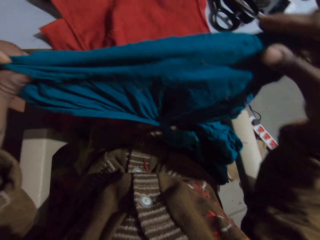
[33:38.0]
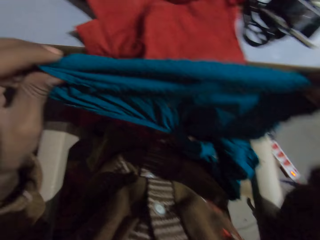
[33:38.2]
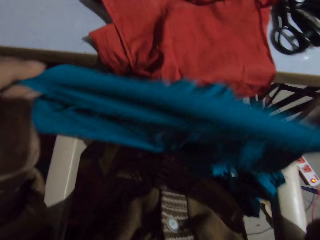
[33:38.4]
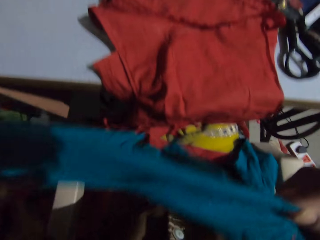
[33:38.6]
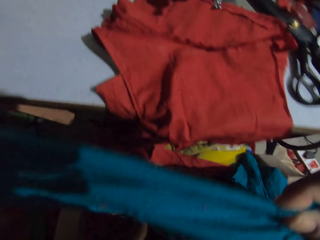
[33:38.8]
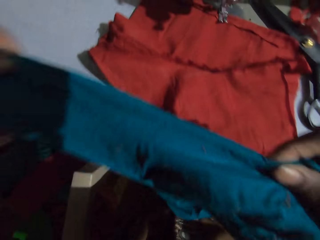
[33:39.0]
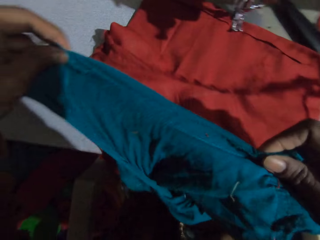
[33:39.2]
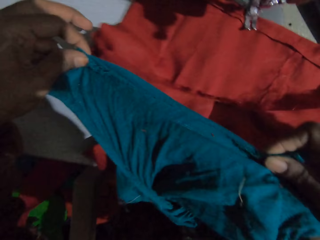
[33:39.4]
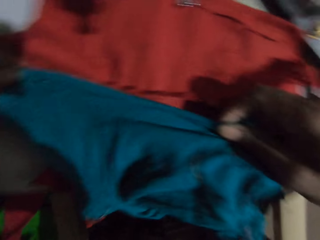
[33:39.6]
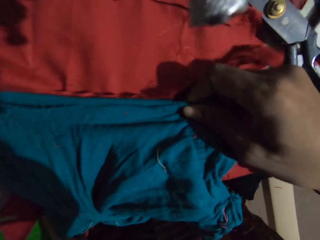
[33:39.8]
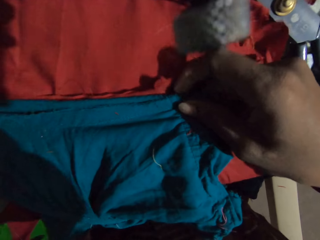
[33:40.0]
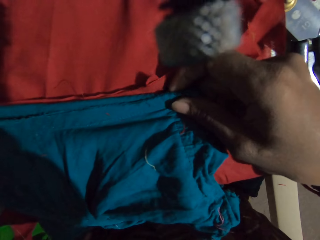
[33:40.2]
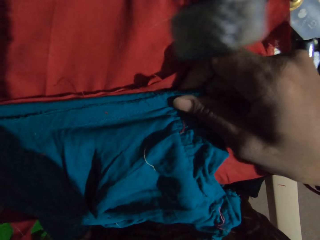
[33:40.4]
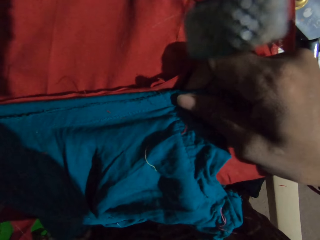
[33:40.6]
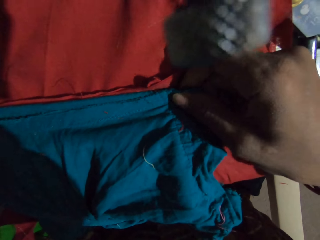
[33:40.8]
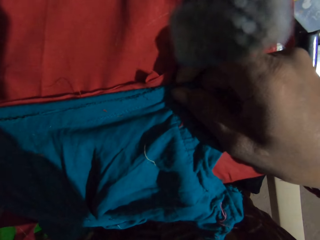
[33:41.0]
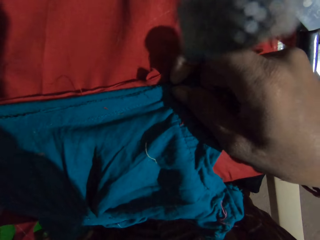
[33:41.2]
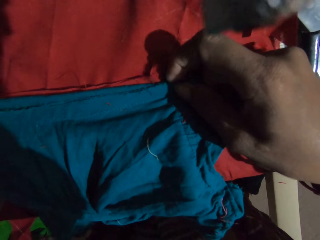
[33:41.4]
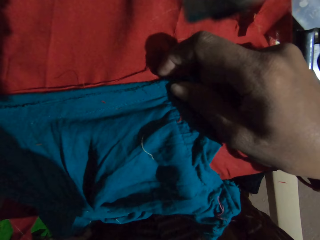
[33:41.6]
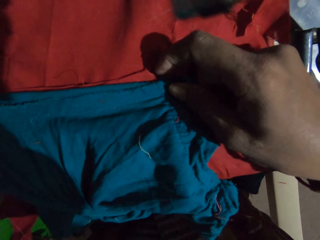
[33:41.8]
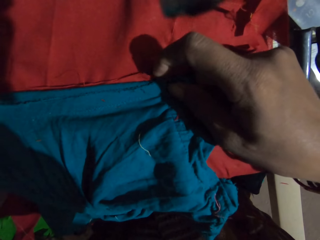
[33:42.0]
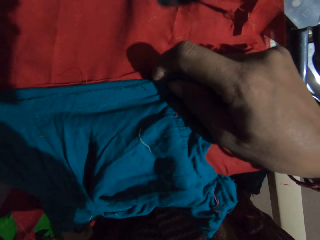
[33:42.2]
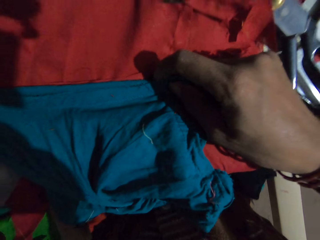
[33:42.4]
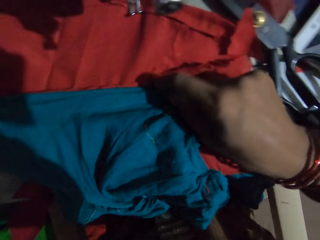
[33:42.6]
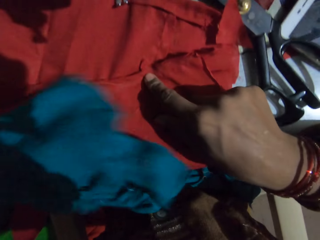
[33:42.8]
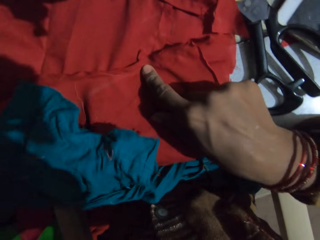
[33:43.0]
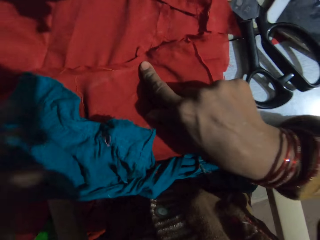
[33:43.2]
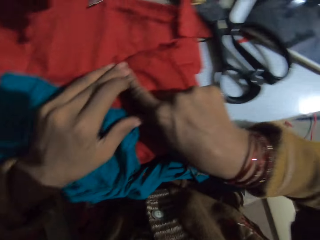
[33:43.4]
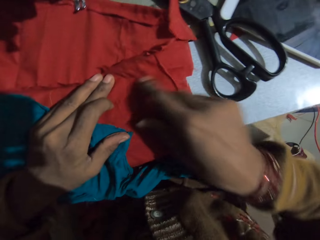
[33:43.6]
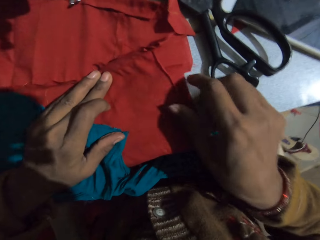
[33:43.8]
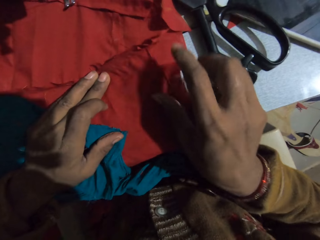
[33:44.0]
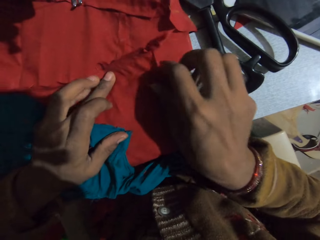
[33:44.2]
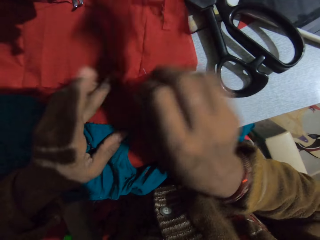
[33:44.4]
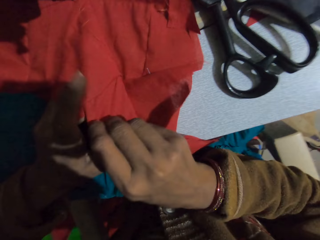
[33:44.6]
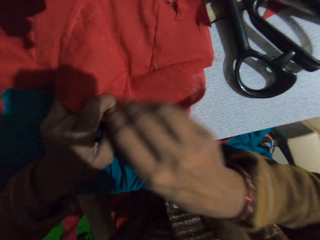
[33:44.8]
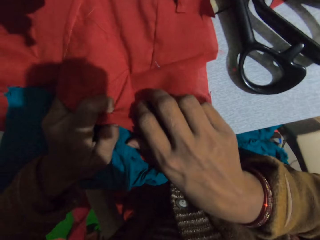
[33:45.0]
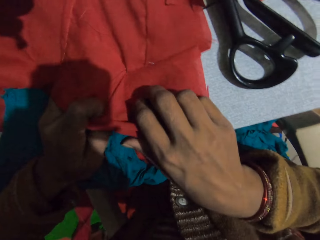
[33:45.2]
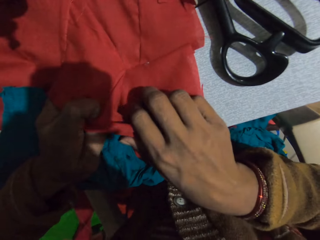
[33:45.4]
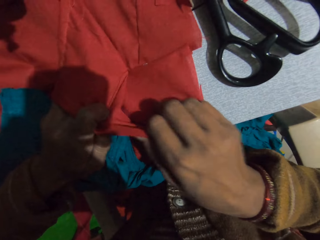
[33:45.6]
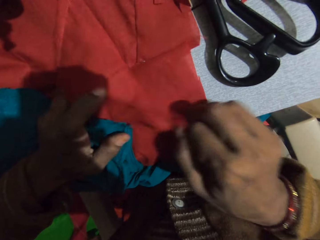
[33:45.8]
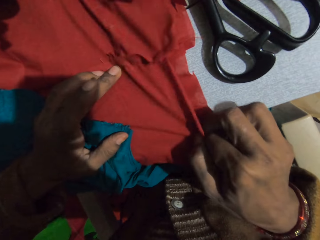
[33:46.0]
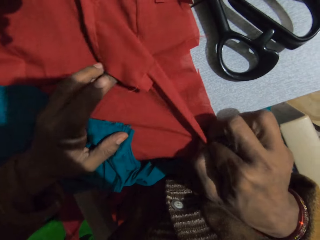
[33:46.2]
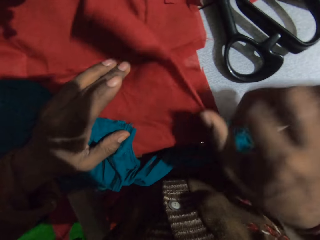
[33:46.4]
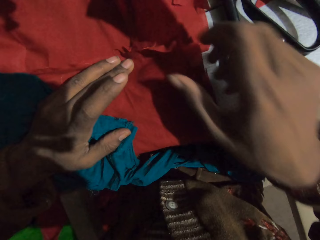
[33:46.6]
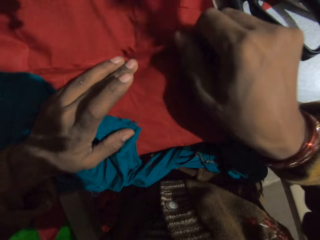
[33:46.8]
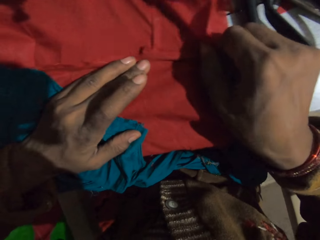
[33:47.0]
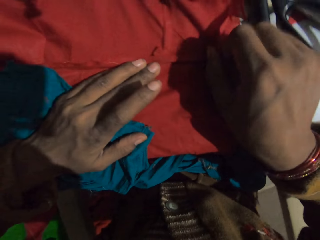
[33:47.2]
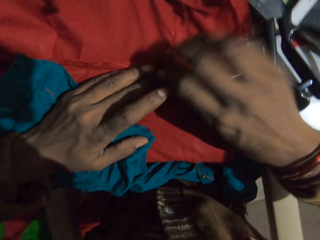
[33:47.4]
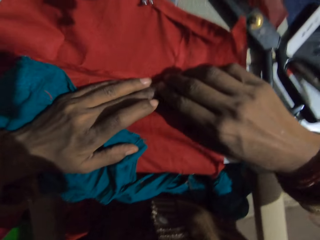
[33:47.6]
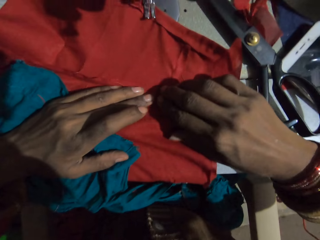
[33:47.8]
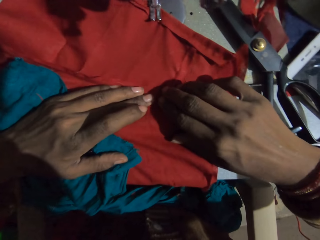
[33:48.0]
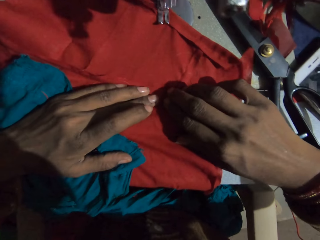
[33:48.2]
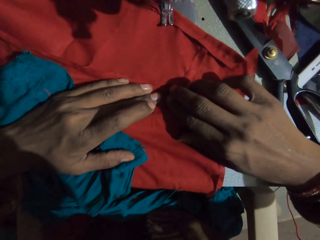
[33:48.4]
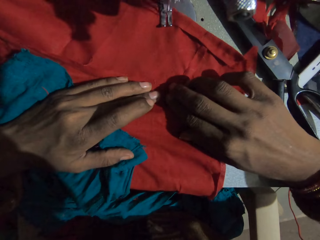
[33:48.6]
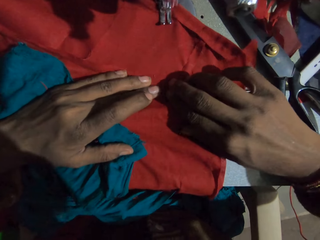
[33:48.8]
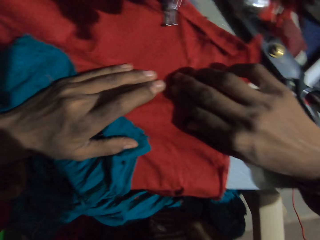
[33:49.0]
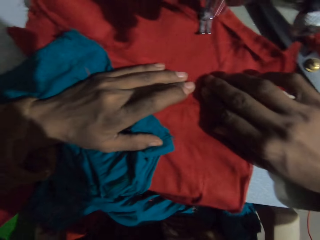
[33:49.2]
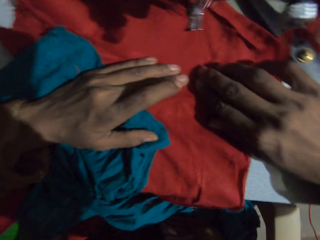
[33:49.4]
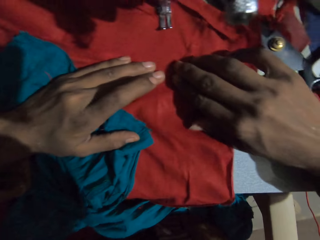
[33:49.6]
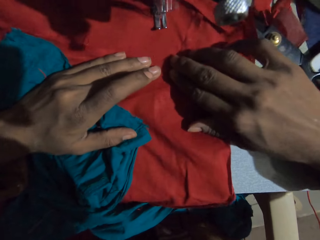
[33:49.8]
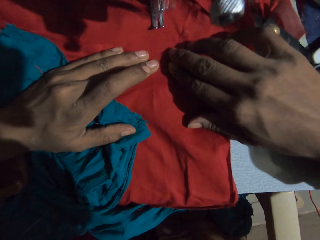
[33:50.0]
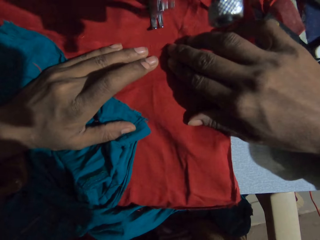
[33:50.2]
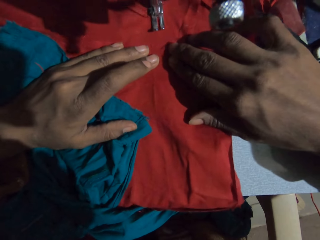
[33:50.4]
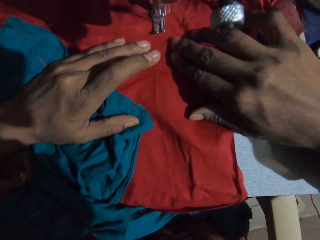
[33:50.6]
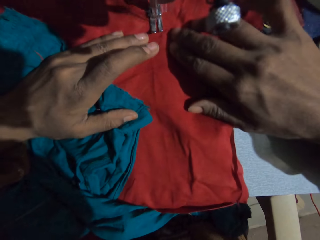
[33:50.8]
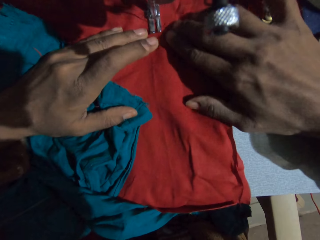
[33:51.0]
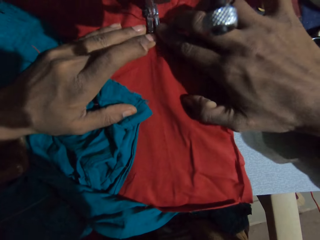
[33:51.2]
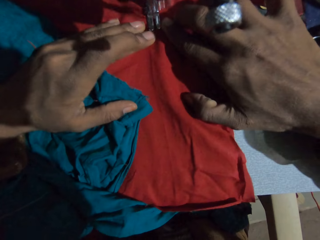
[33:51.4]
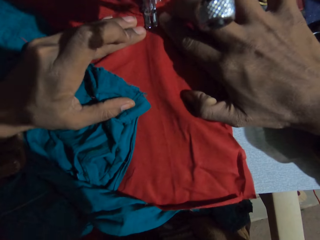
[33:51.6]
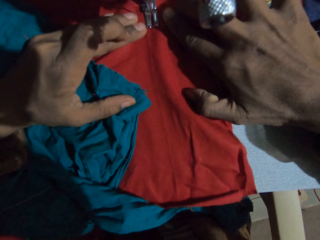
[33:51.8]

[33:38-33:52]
The camera wearer measures the fabric against the fabric. They place the cloth on the cloth. They remove the cloth from the cloth. They adjust the fabric. They turn the cloth on the sewing machine. They sew the cloth with the sewing machine.

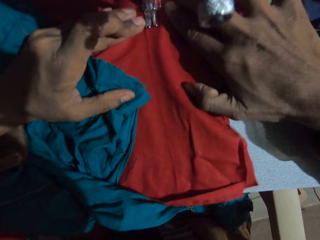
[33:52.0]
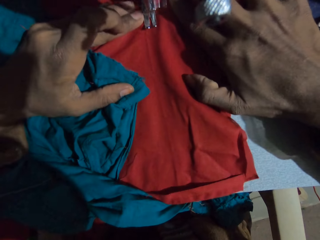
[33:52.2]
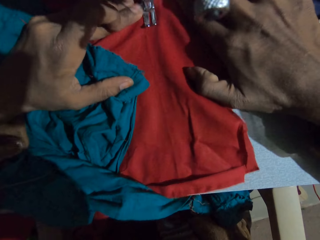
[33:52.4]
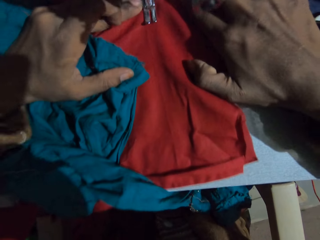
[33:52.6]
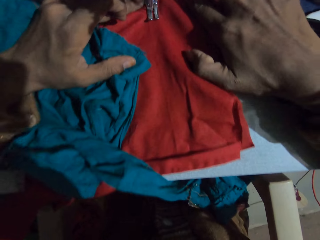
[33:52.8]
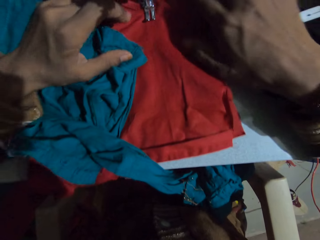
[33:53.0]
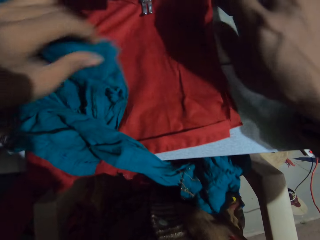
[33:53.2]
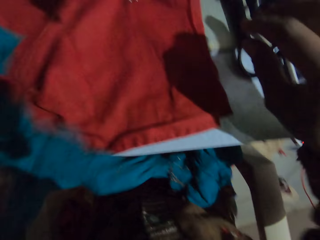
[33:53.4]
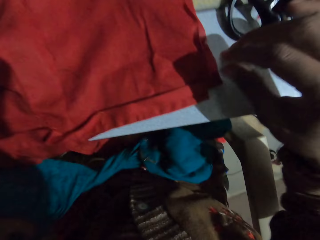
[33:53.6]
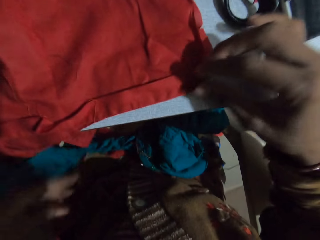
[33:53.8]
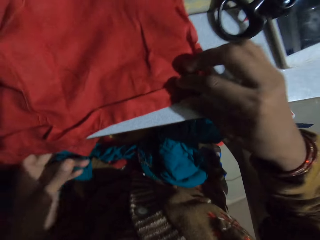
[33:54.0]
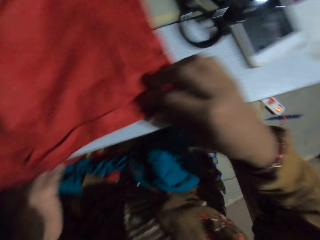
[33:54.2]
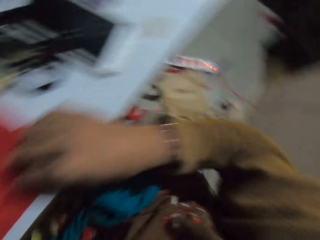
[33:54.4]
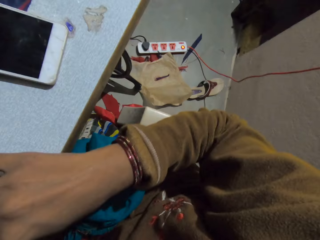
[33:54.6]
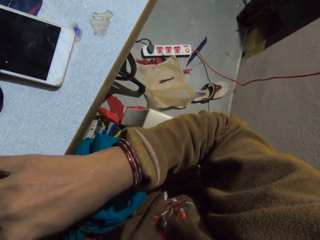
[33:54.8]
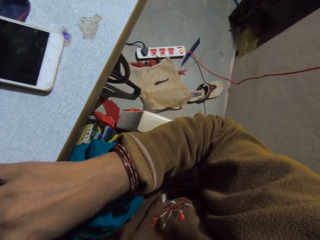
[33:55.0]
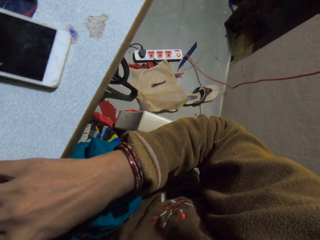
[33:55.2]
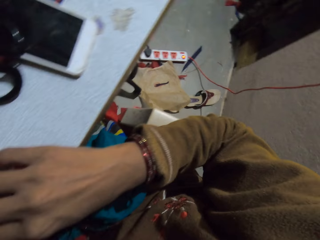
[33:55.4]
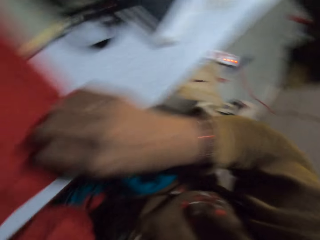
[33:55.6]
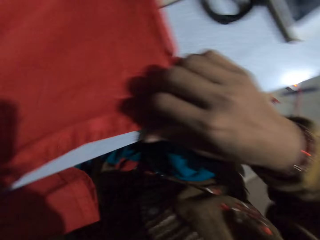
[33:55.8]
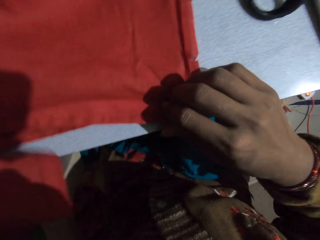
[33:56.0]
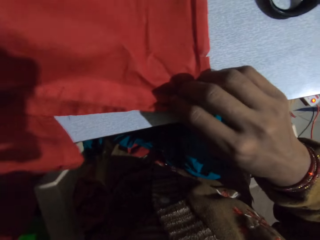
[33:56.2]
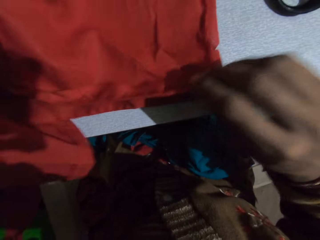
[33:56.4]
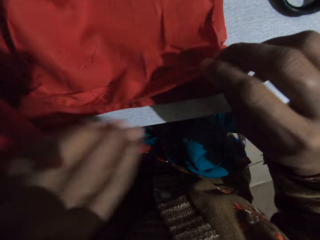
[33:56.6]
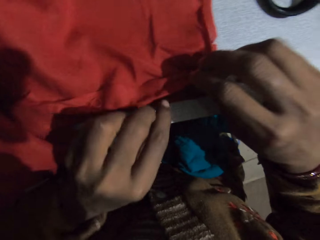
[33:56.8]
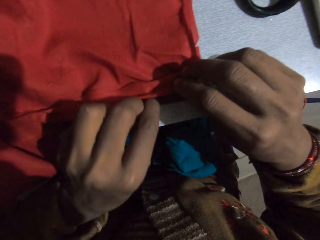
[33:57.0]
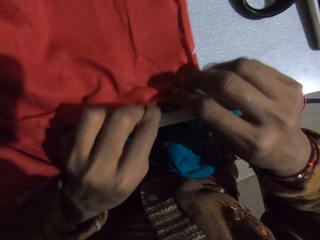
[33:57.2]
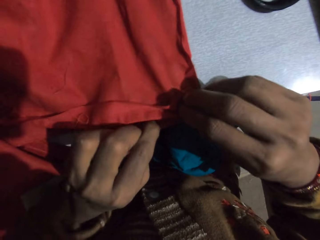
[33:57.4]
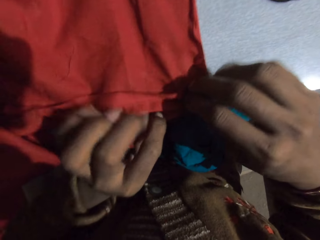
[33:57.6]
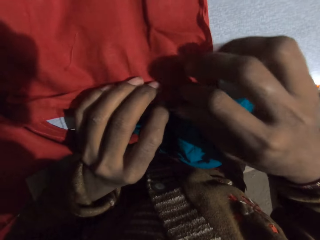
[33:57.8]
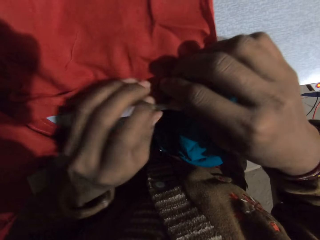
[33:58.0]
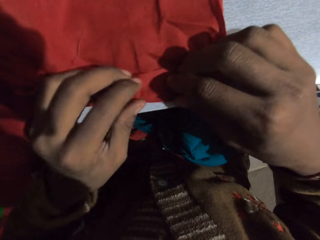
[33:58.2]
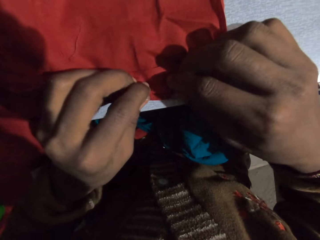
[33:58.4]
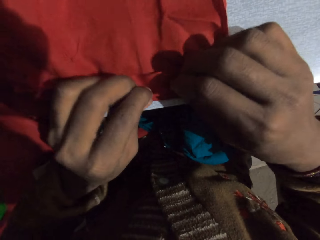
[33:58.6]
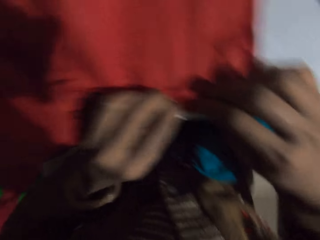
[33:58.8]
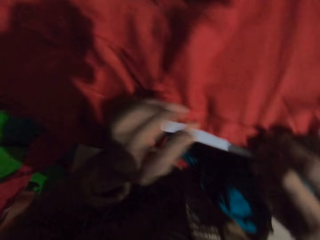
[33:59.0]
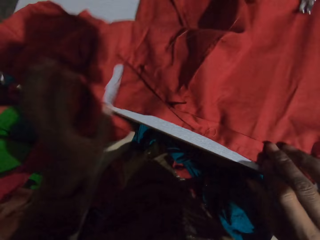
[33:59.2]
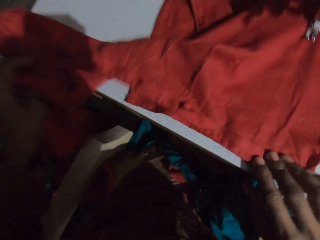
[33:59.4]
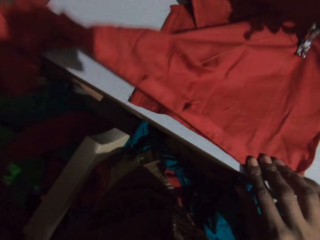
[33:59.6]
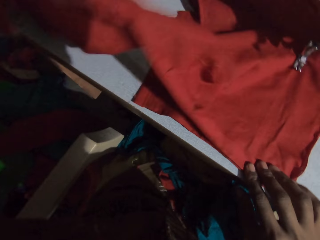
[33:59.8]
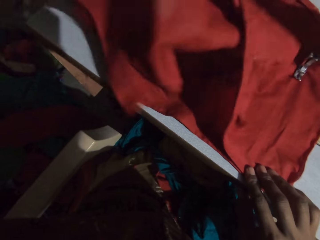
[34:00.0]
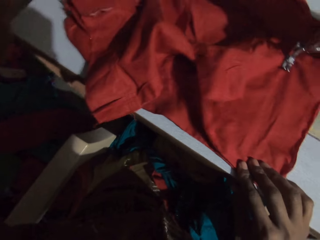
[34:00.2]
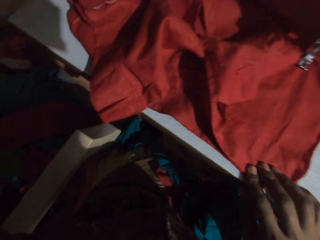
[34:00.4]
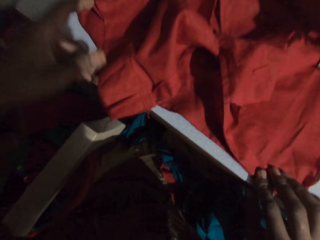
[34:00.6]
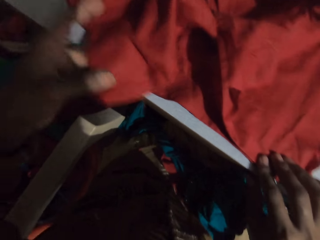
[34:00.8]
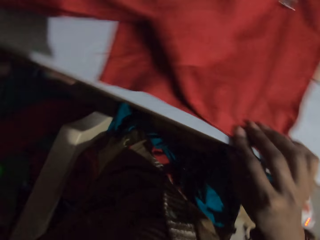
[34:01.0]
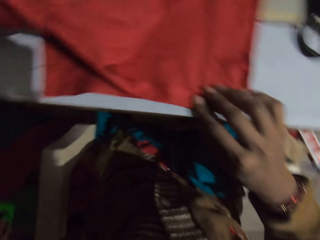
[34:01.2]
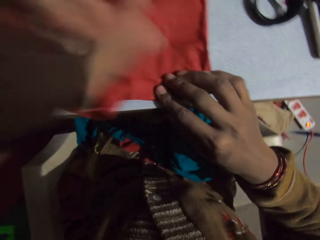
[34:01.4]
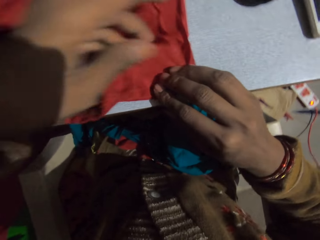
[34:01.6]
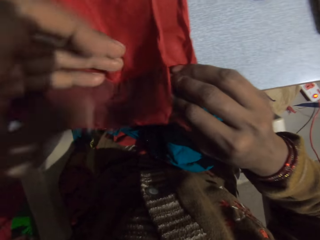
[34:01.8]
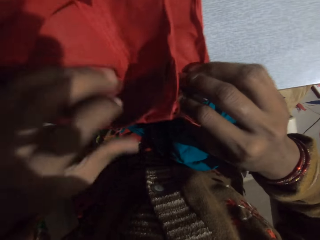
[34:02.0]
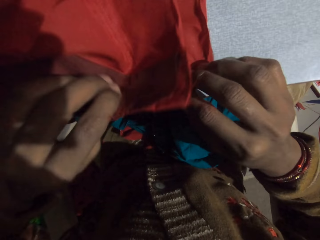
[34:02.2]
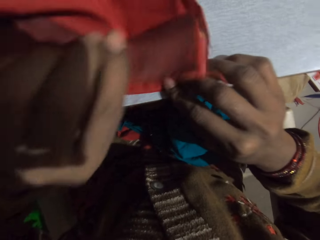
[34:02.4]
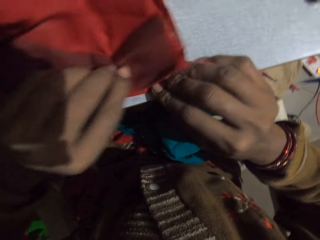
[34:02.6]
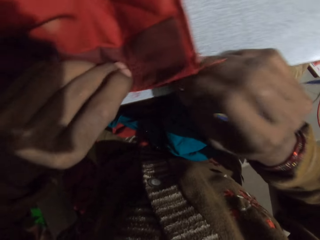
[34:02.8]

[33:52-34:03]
The camera wearer removes the cloth from the sewing machine. They look around. They adjust the fabric. They move the cloth on the sewing machine.
